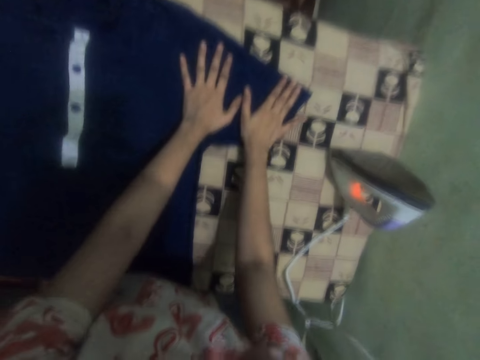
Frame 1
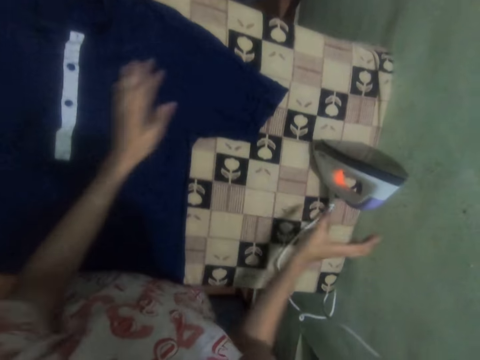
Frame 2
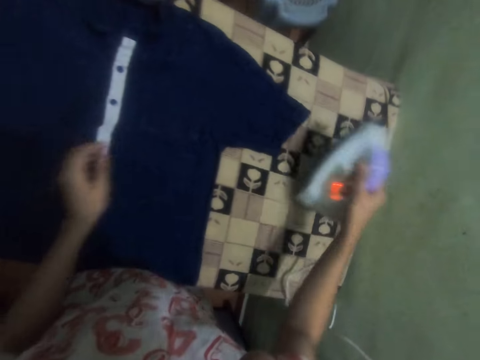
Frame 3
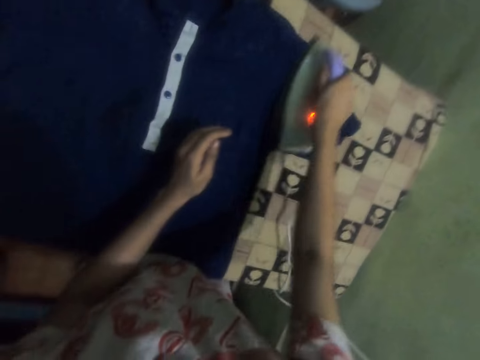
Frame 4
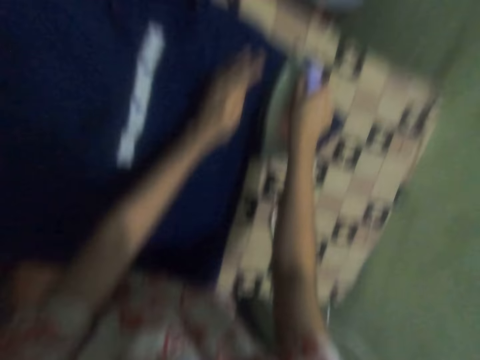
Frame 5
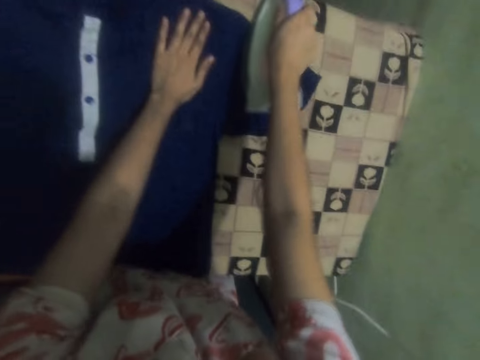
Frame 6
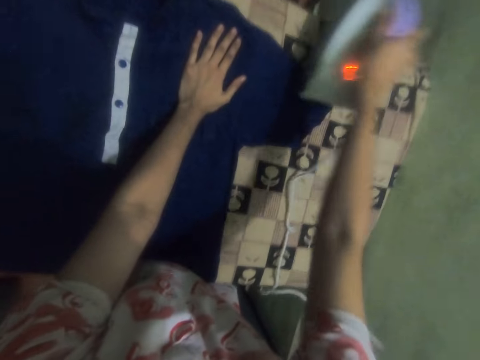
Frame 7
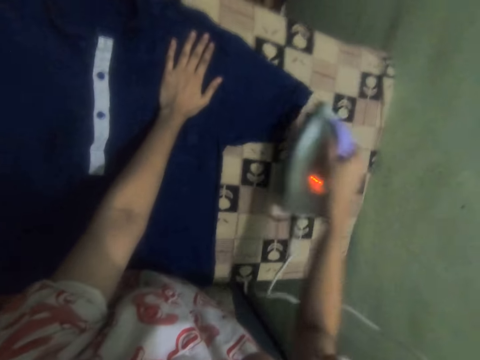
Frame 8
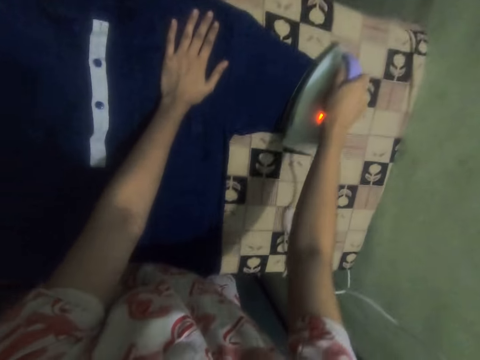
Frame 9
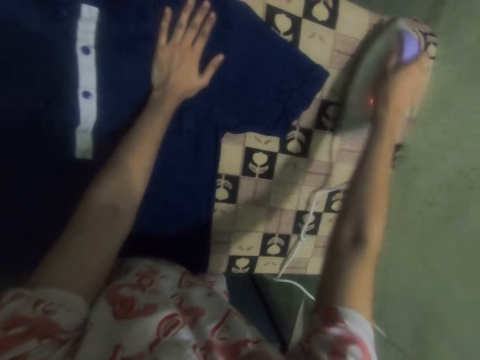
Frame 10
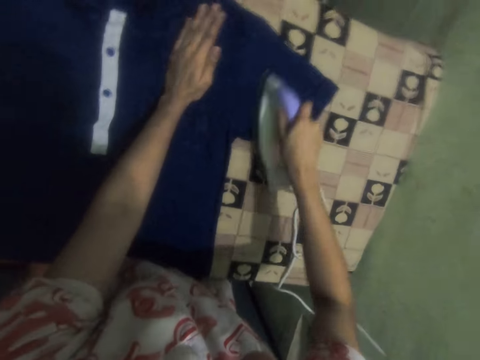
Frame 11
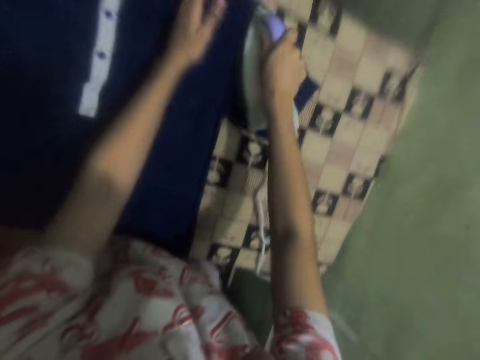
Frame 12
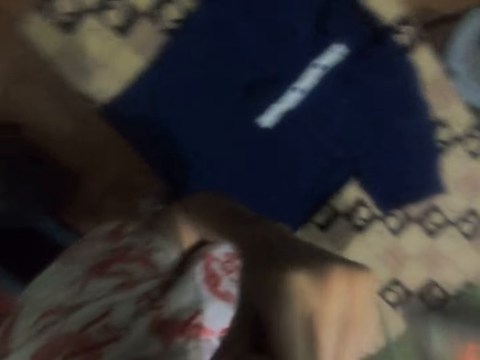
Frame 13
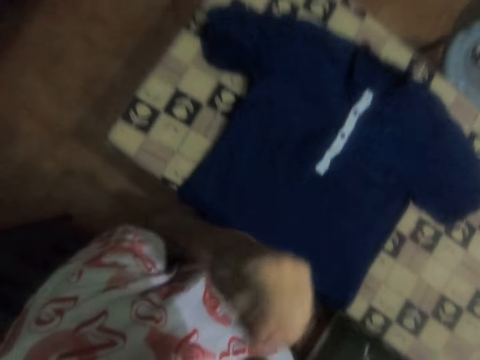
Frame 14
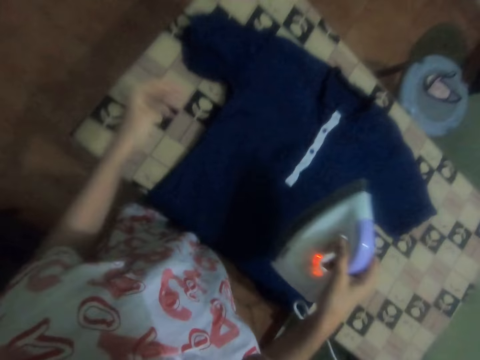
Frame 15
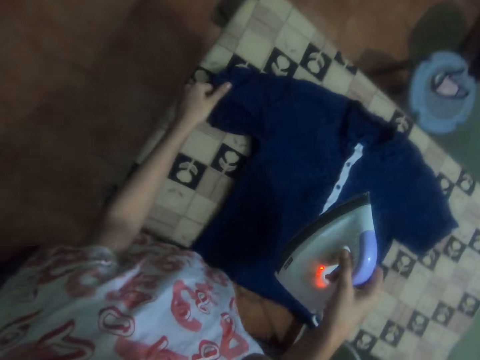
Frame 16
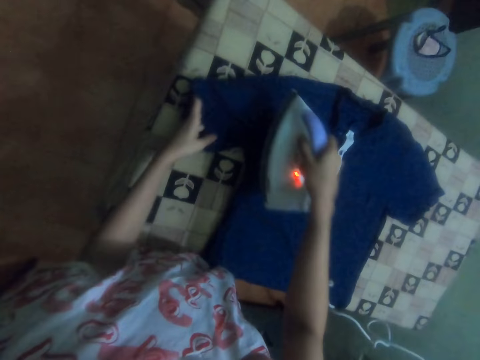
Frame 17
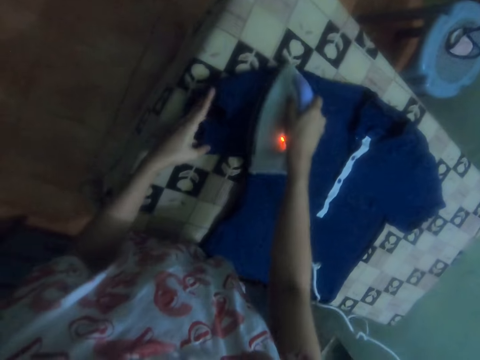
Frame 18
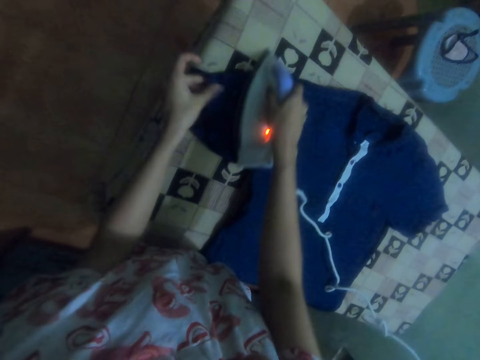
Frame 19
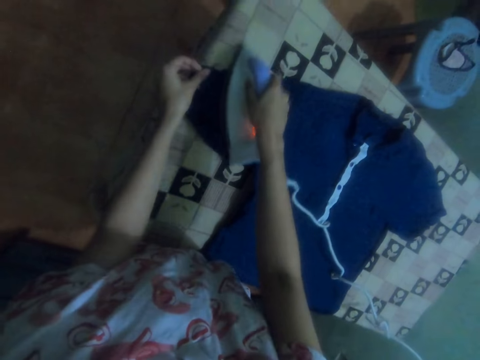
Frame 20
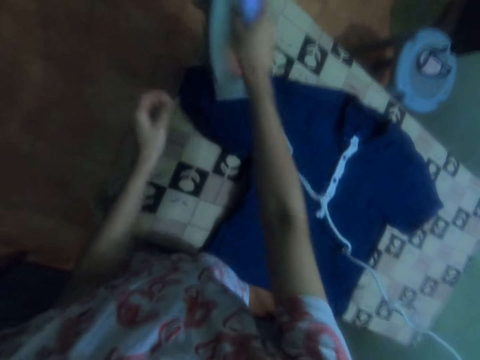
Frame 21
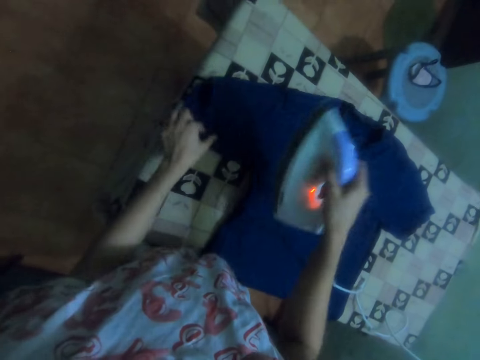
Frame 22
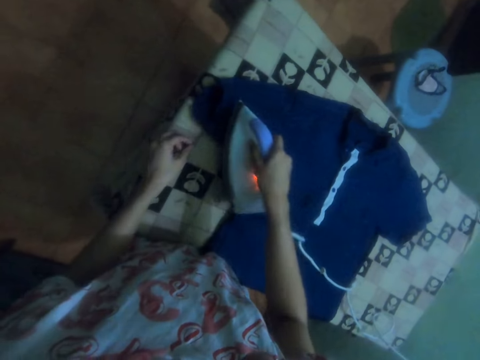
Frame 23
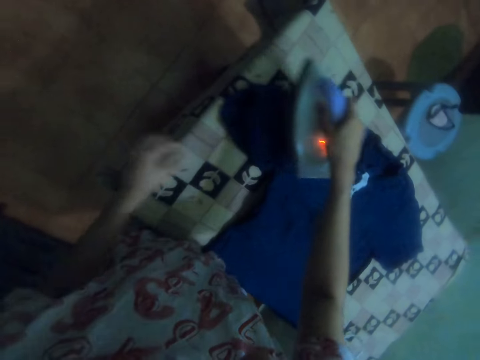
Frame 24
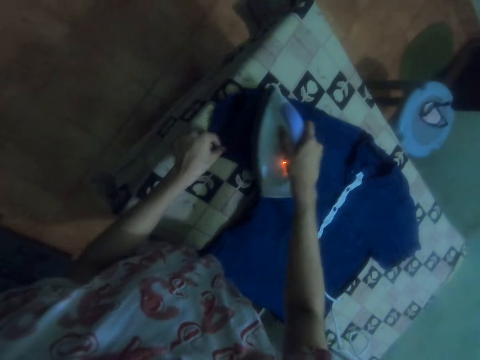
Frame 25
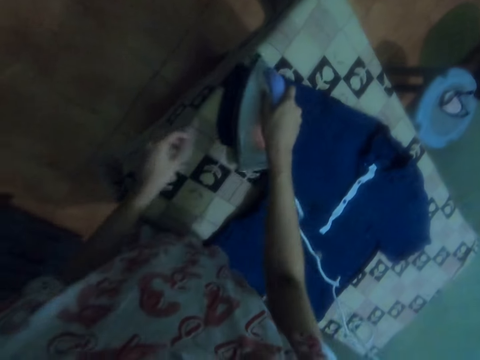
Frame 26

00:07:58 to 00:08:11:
The camera wearer takes the iron from the table. They iron the cloth on the table.

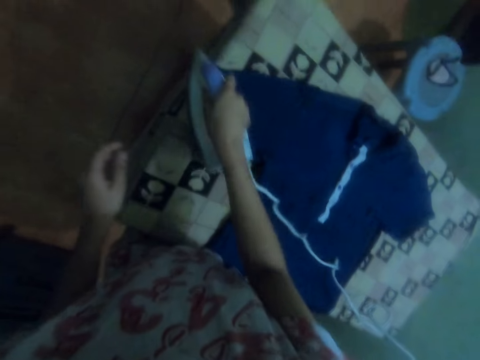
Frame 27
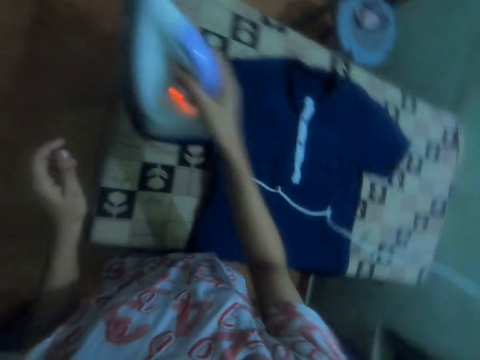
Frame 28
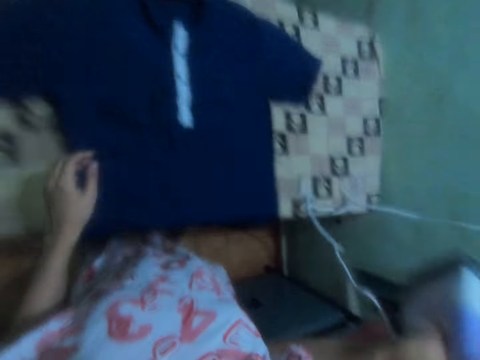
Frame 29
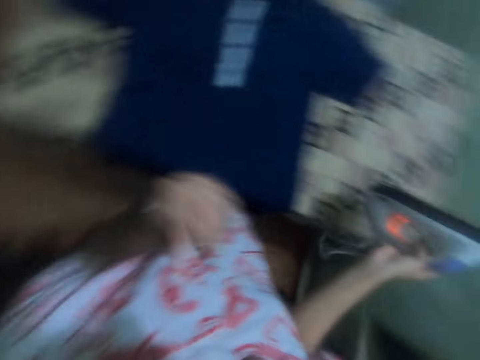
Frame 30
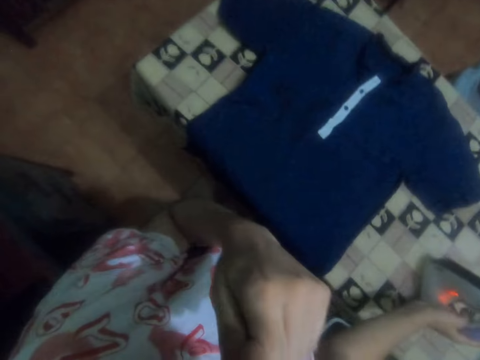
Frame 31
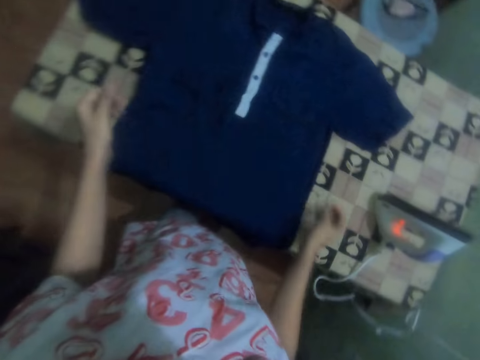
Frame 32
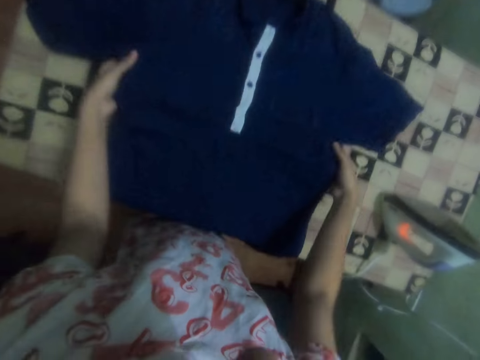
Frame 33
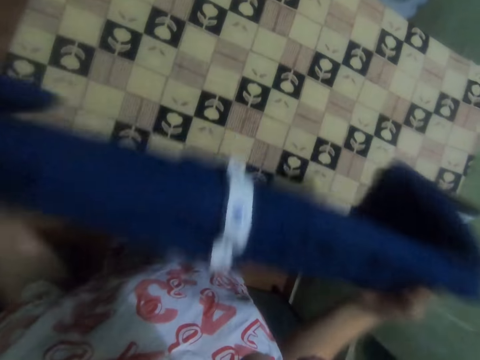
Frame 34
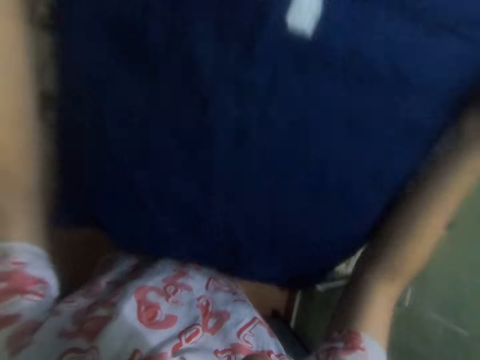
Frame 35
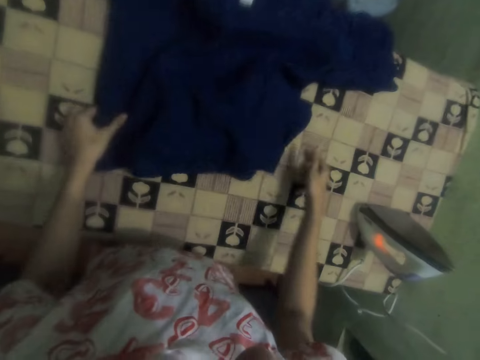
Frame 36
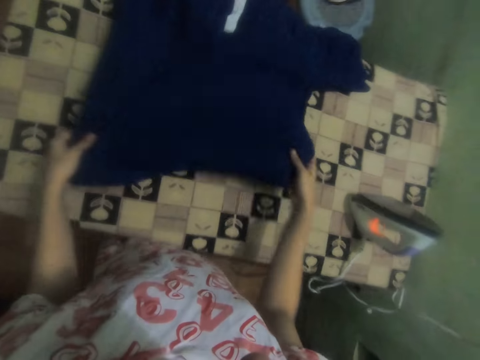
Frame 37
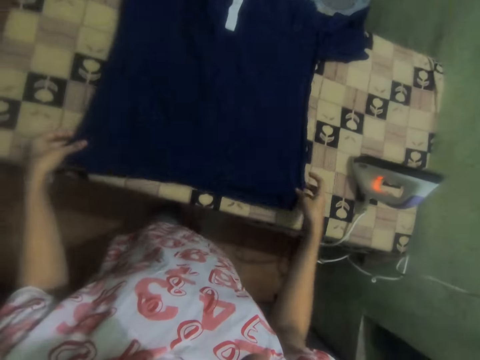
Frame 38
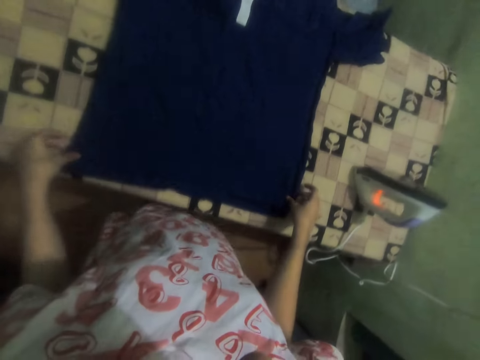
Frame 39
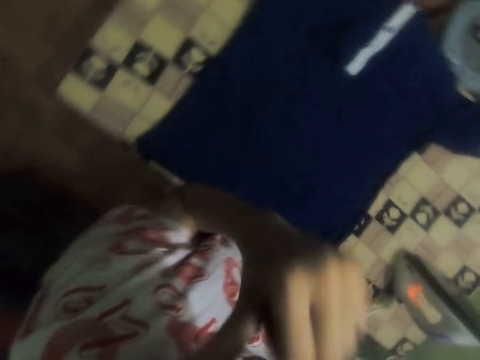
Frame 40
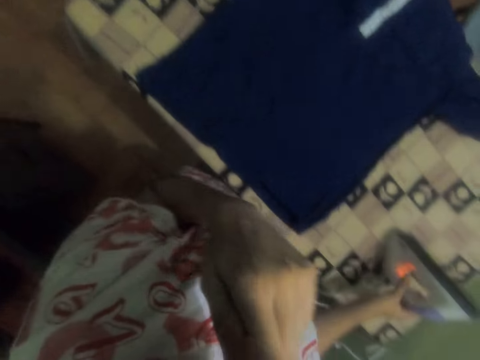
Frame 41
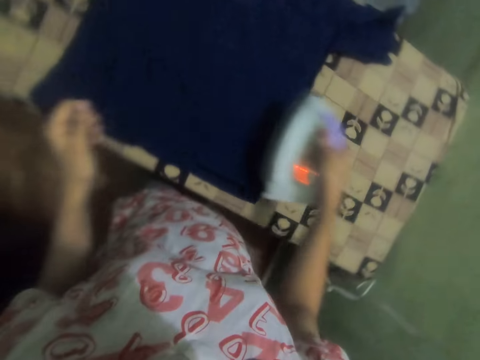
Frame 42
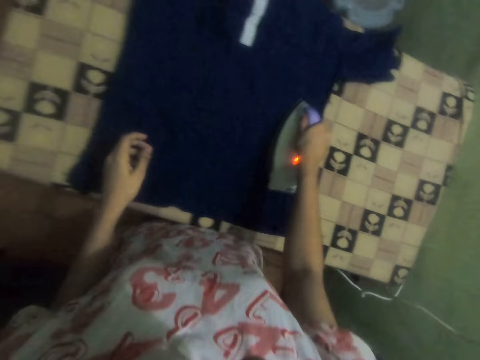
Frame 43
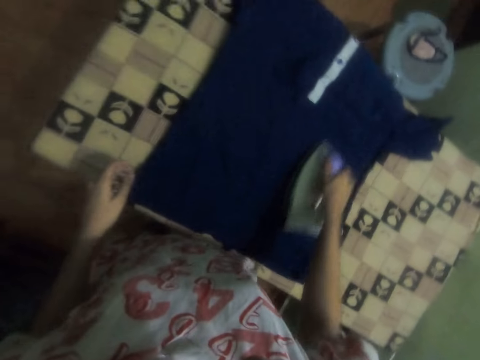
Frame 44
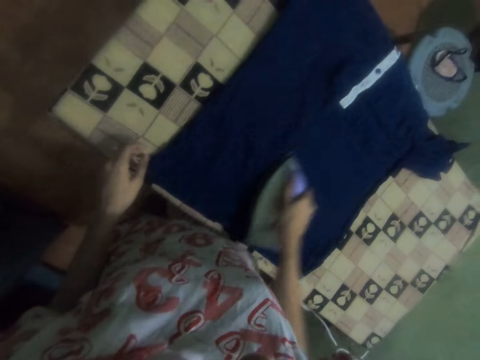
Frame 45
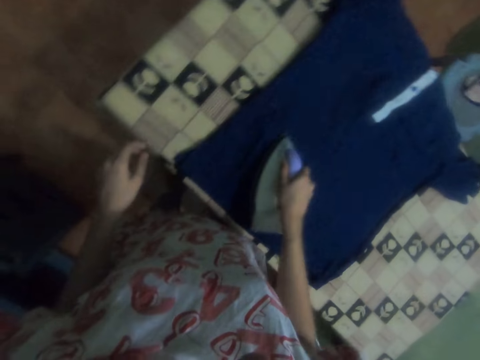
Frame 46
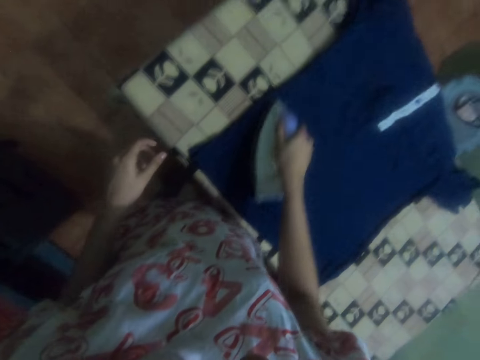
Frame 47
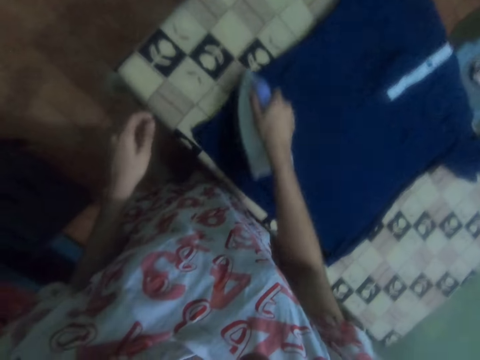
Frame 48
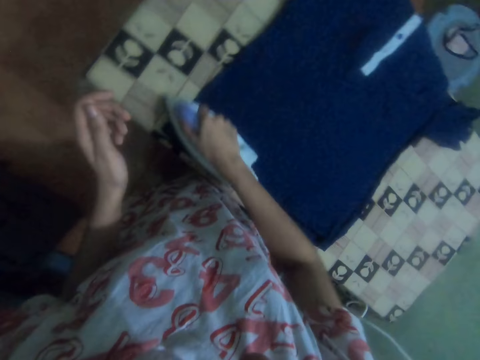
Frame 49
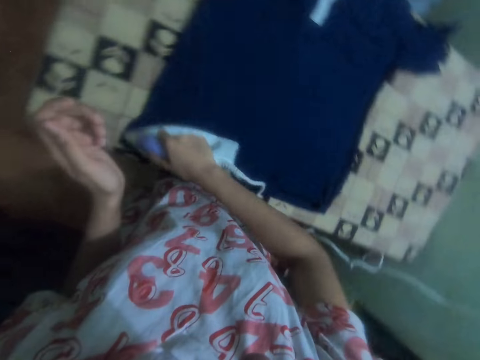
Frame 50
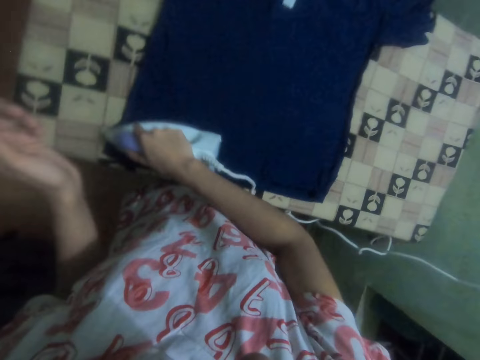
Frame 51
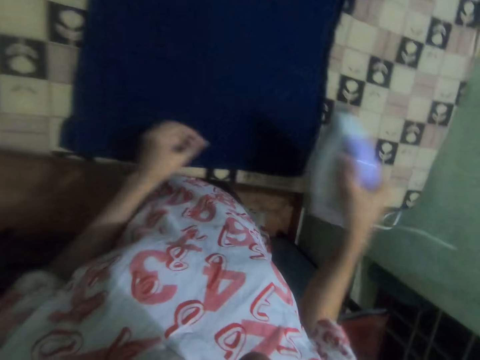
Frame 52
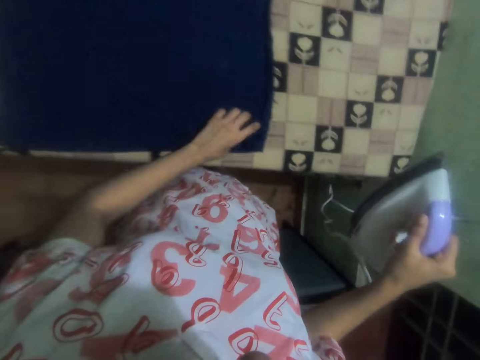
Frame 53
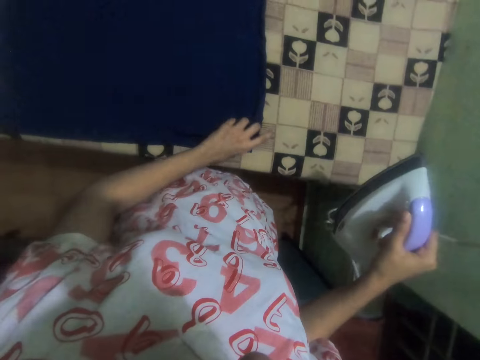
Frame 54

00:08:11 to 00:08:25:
The camera wearer puts the iron on the table. They lift the t-shirt from the table. They touch something. They take the iron from the table. They iron the cloth on the table.
